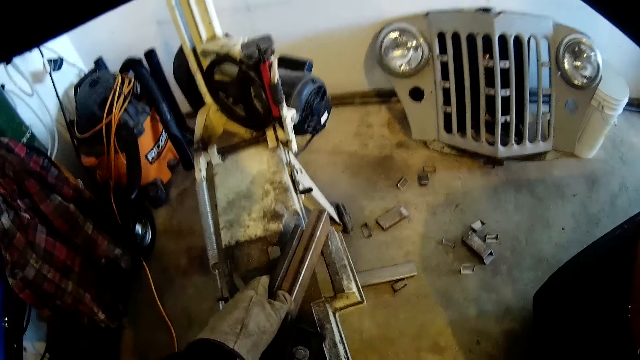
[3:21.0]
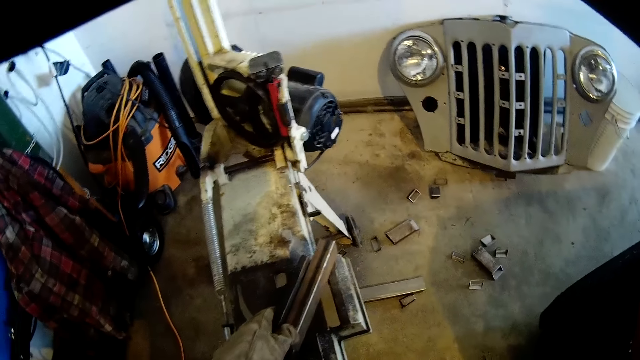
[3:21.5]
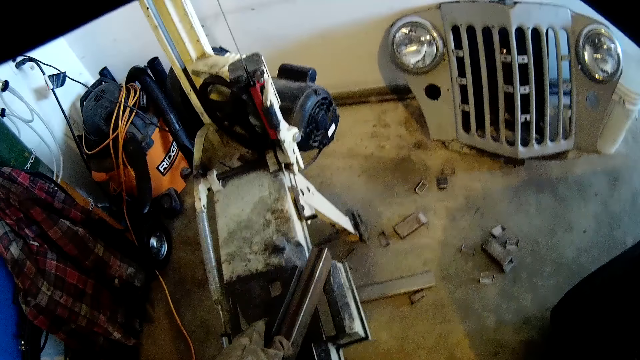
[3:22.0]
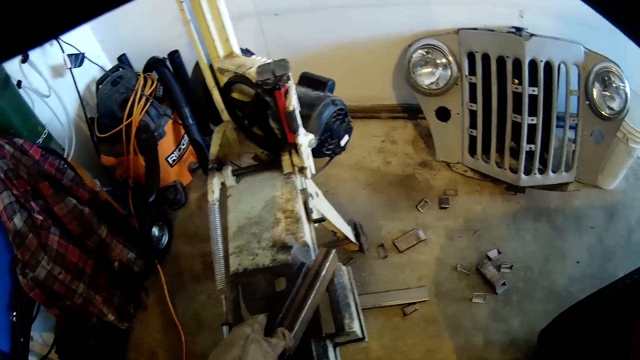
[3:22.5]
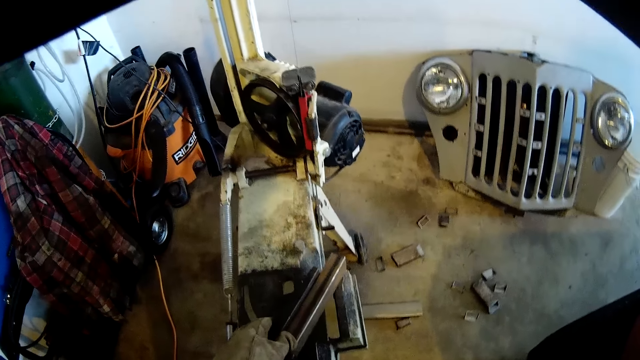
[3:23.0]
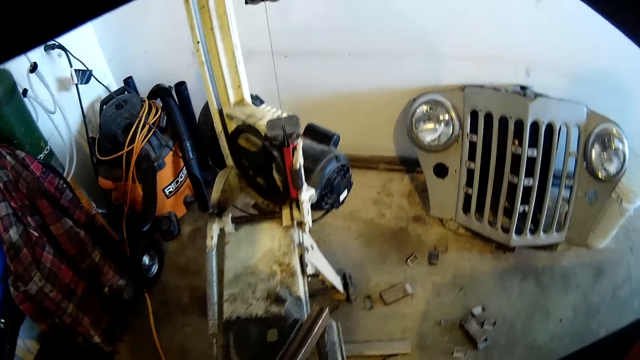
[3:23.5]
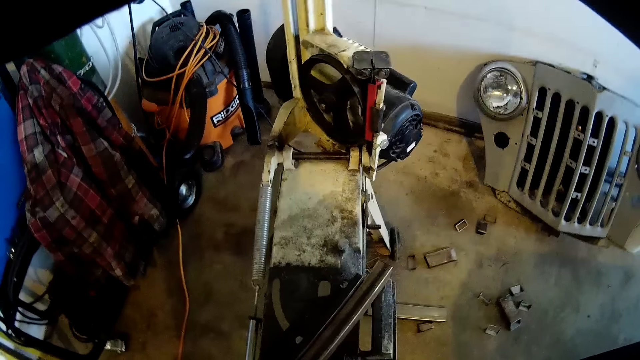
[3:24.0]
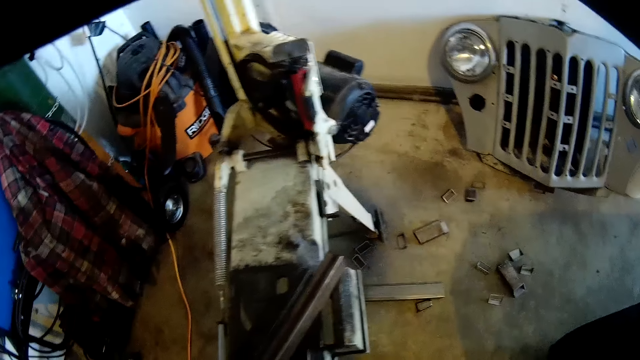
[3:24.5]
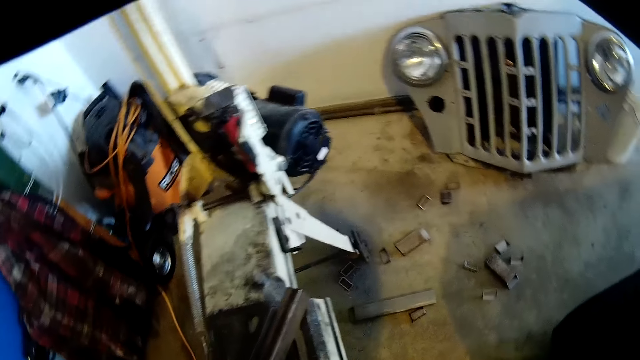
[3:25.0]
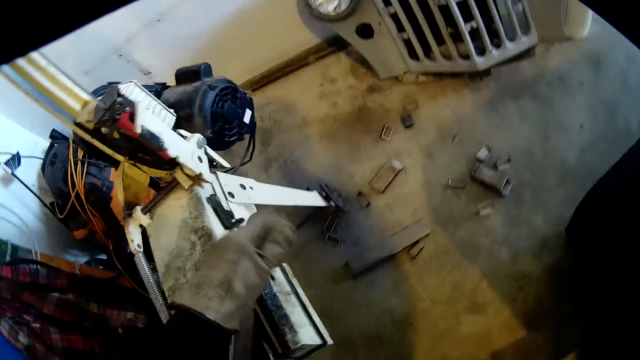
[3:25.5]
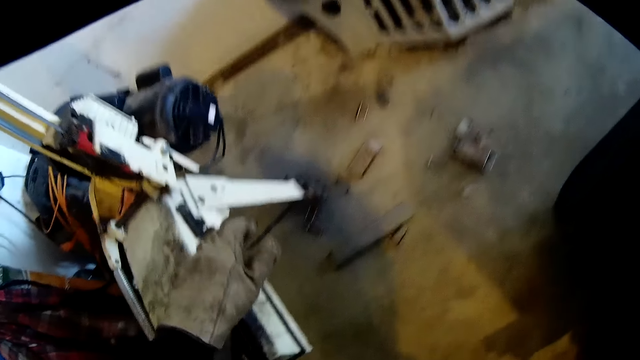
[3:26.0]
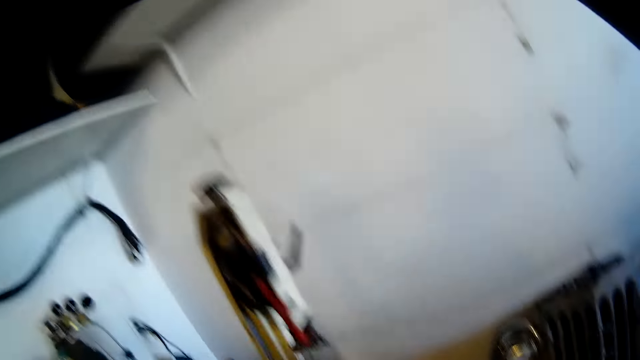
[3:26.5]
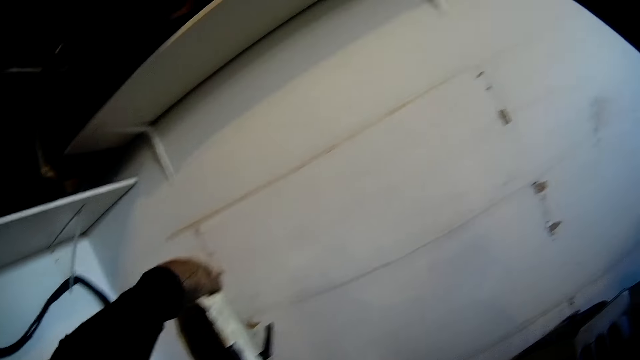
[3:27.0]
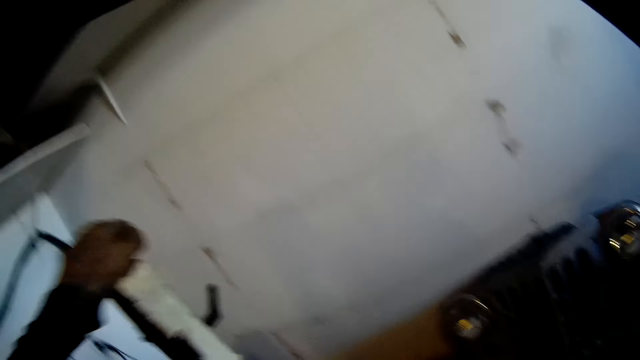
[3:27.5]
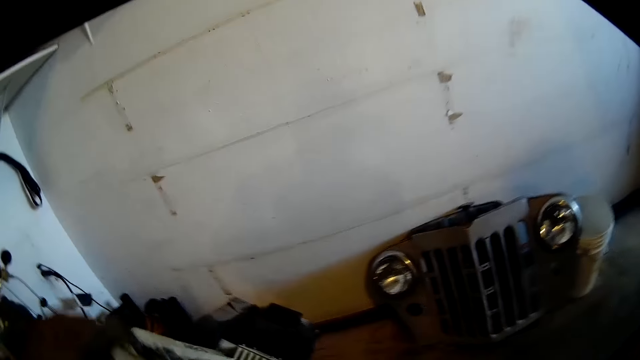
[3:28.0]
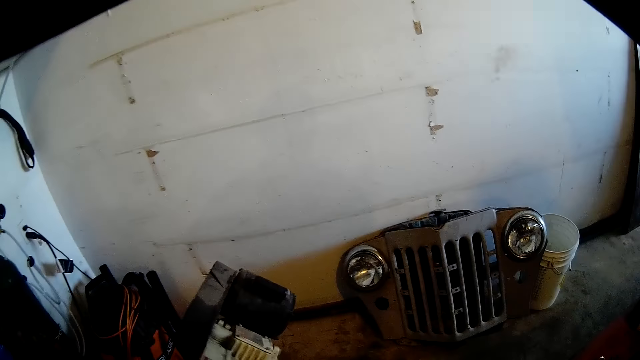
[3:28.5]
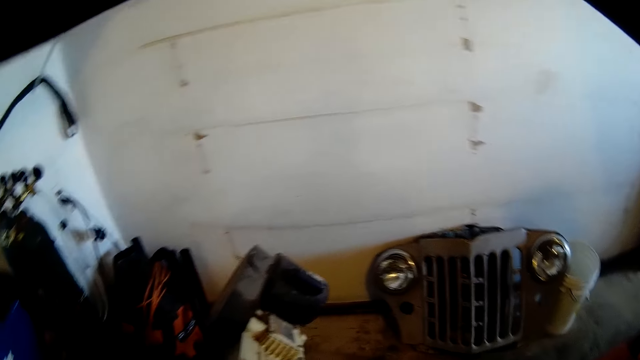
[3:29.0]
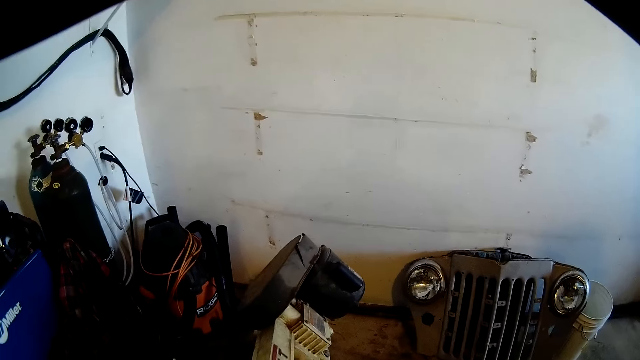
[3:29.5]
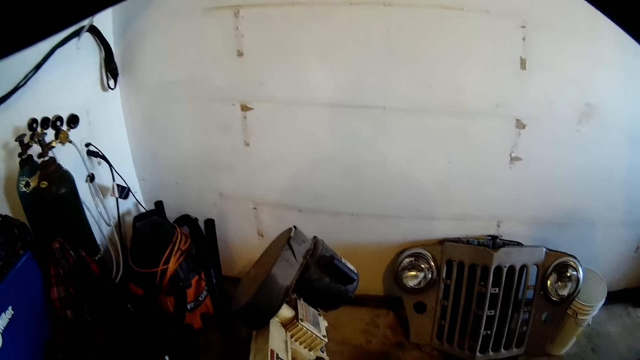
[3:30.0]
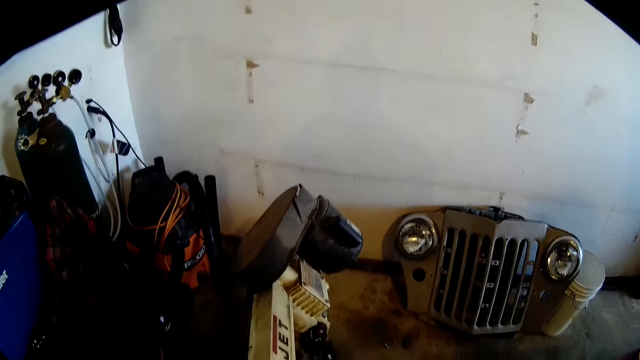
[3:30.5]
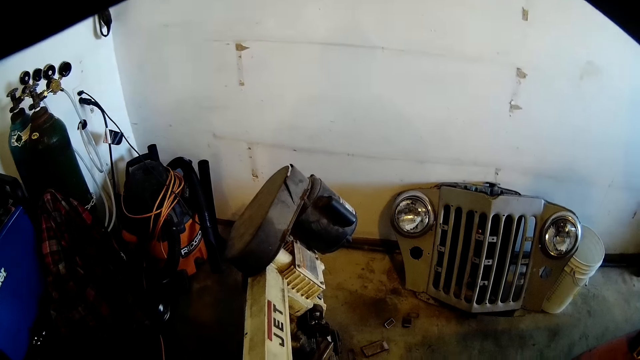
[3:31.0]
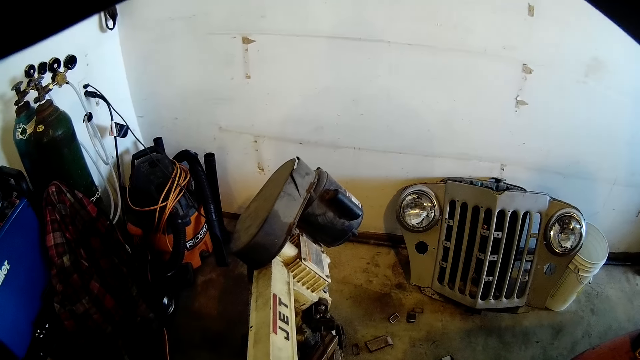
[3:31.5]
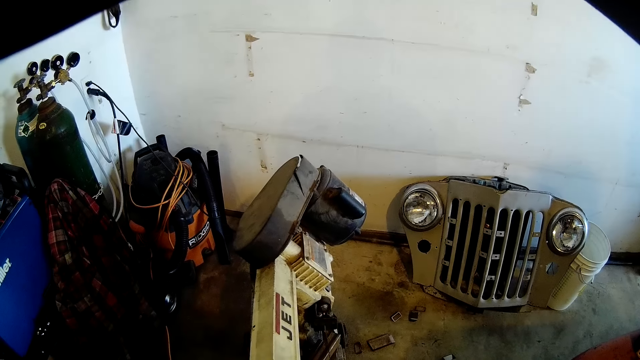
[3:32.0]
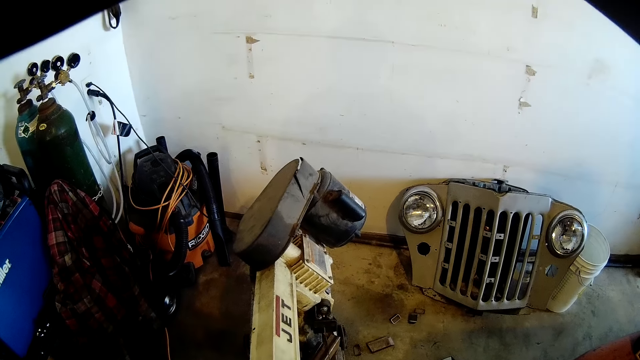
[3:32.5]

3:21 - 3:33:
The camera wearer holds down the piece of metal on the vertical band sawing machine with his left hand and removes his left hand from the piece of metal on the vertical band sawing machine. He holds down the piece of metal on the vertical band sawing machine with his left hand again. He pushes down the vertical band sawing machine with his left hand. He pulls the machine with the left hand.

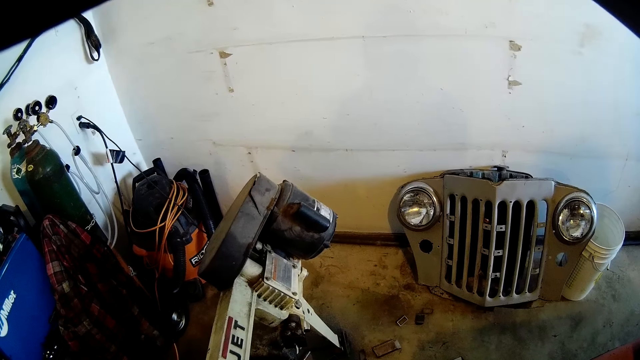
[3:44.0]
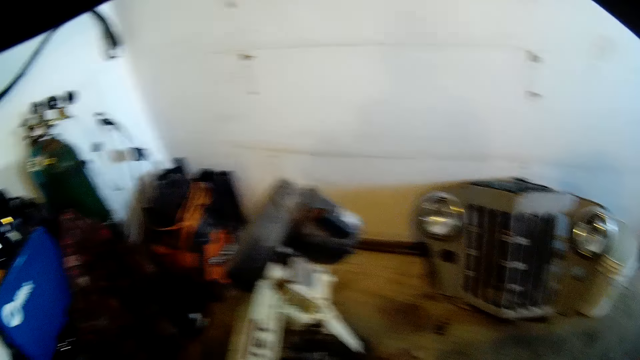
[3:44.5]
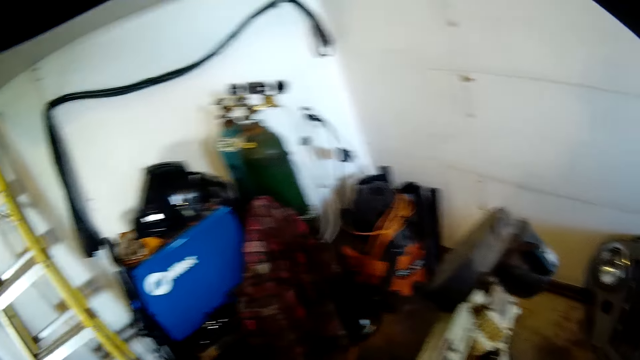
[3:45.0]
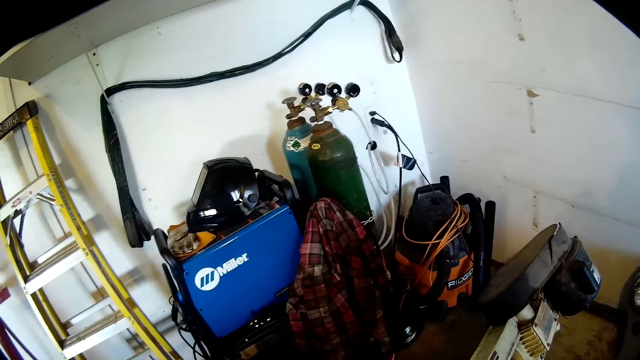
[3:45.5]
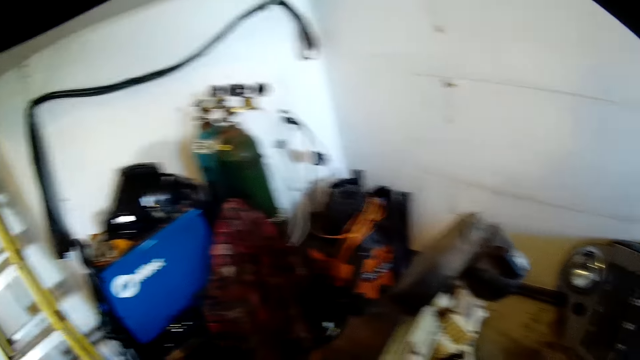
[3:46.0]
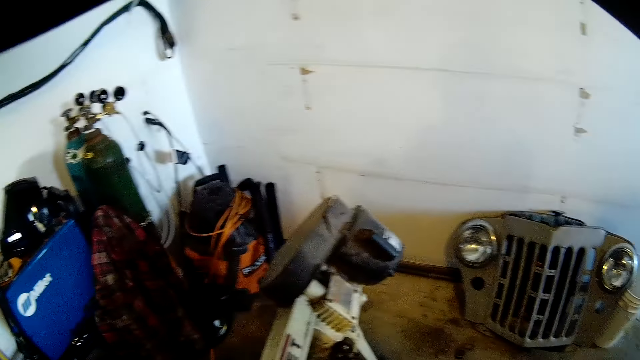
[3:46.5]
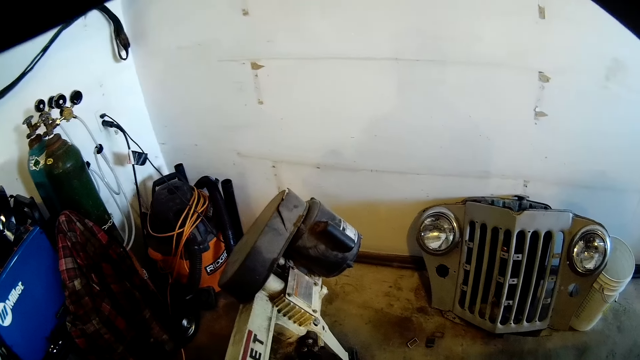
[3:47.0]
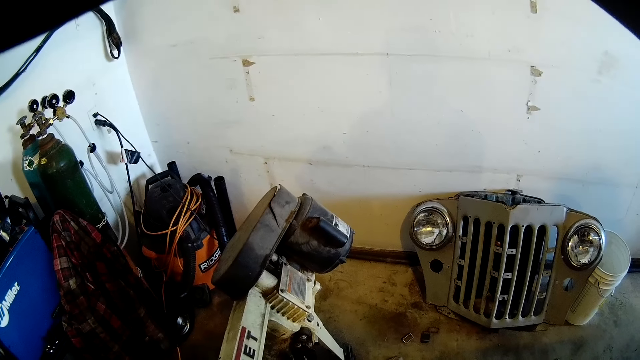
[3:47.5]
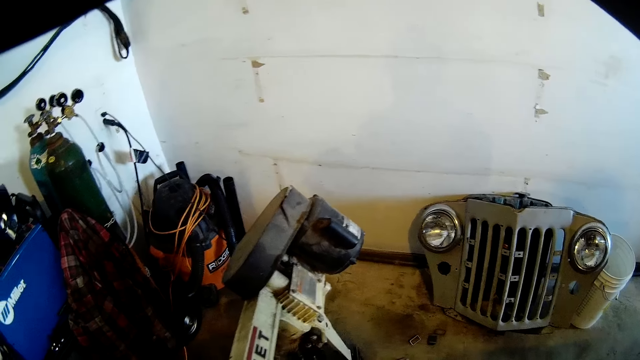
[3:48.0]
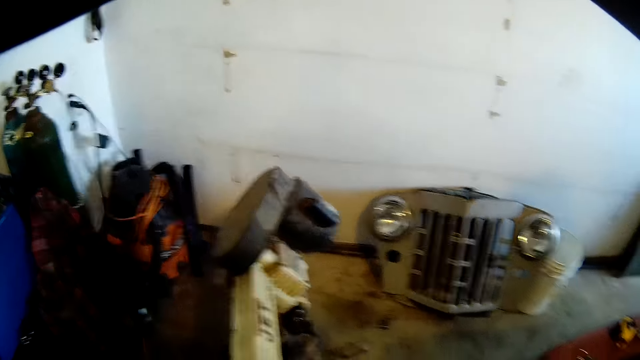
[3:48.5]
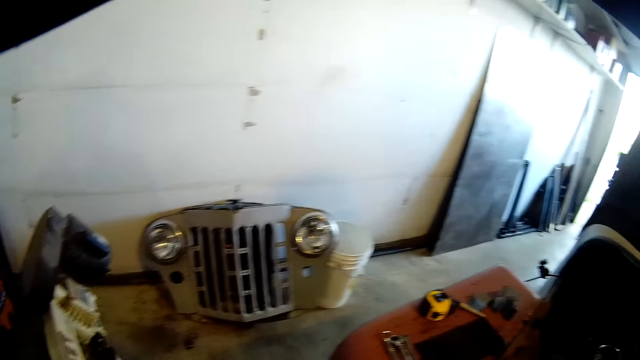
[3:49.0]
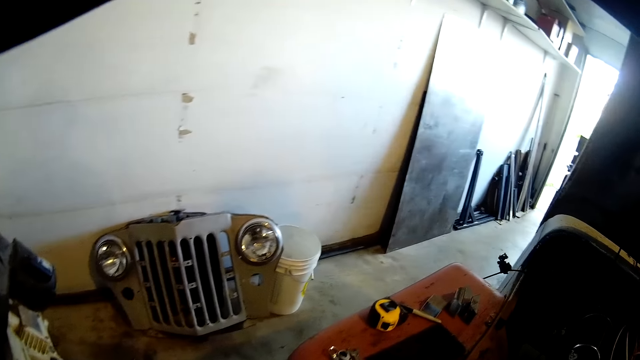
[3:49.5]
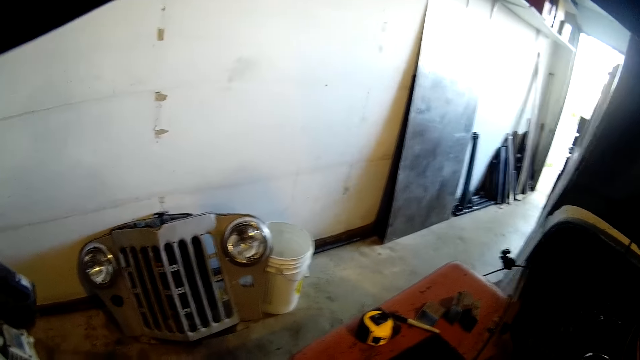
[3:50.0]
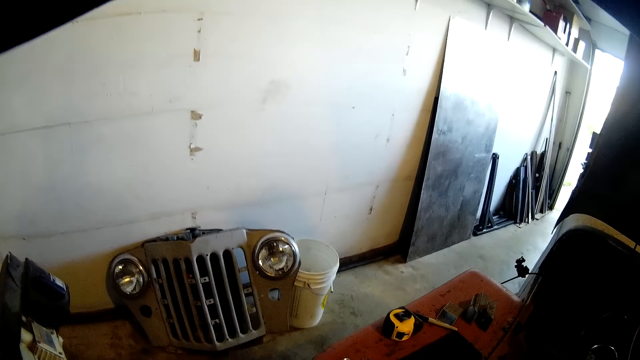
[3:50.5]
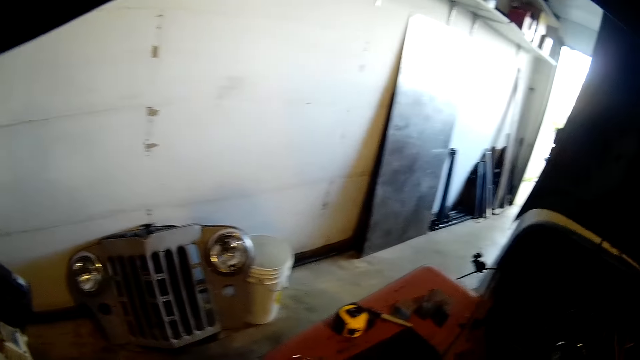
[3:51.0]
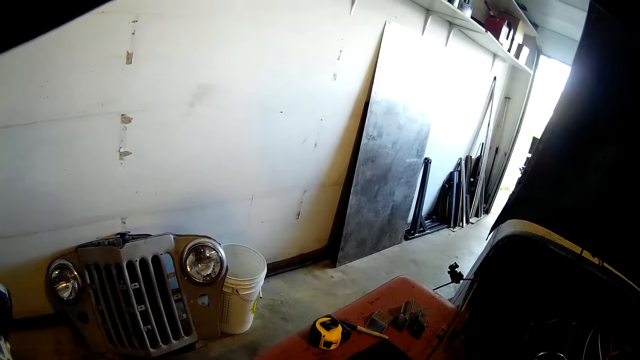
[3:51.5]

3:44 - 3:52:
The camera wearer looks to the left.
